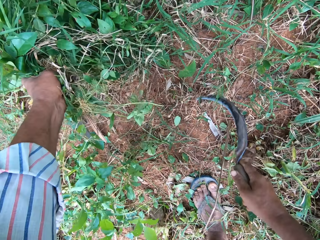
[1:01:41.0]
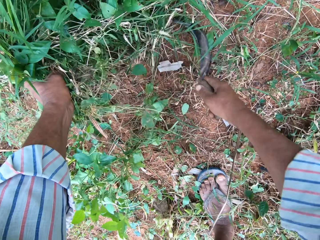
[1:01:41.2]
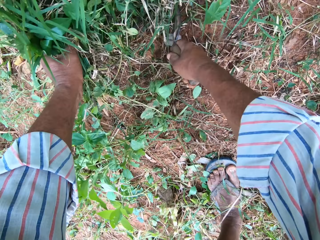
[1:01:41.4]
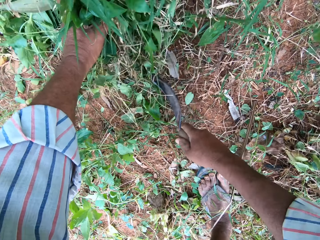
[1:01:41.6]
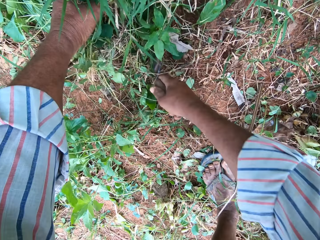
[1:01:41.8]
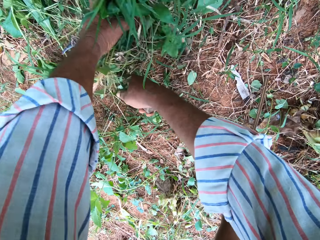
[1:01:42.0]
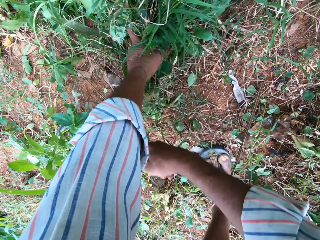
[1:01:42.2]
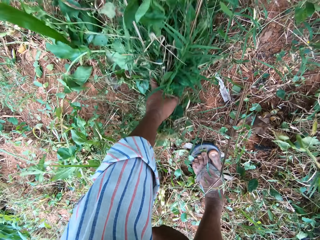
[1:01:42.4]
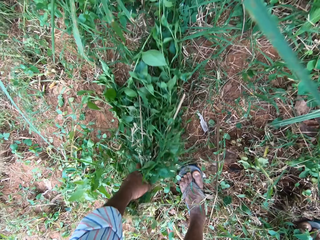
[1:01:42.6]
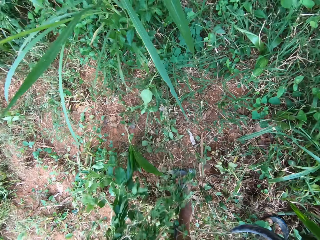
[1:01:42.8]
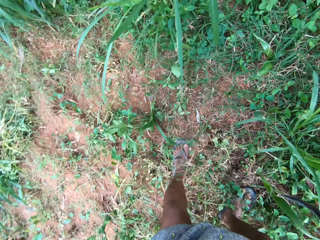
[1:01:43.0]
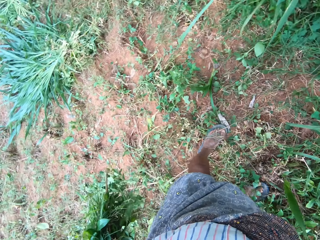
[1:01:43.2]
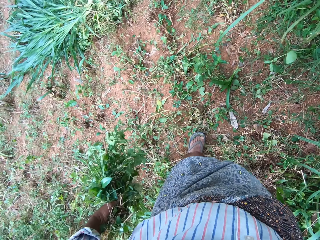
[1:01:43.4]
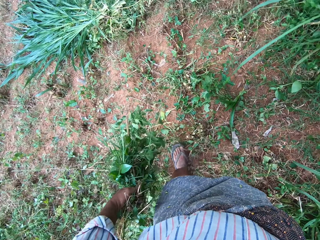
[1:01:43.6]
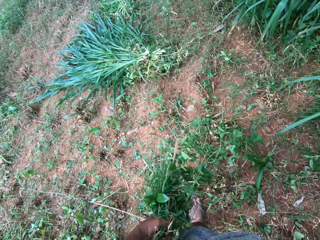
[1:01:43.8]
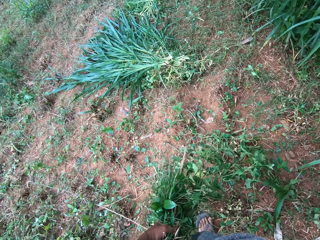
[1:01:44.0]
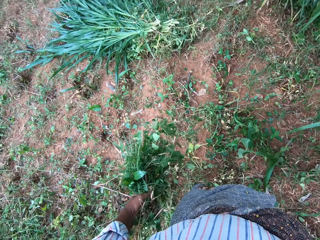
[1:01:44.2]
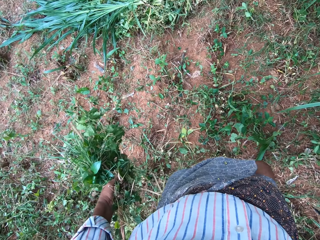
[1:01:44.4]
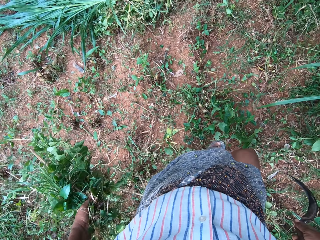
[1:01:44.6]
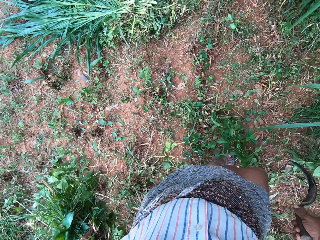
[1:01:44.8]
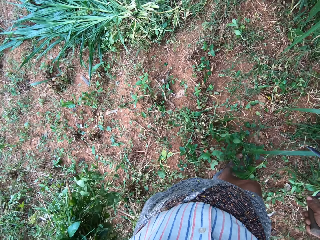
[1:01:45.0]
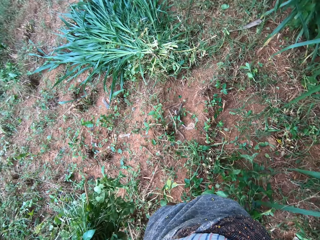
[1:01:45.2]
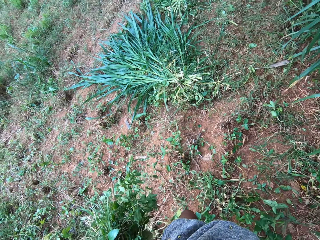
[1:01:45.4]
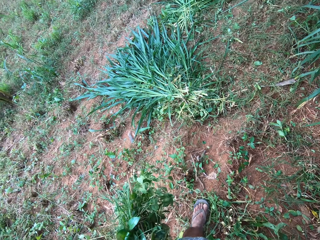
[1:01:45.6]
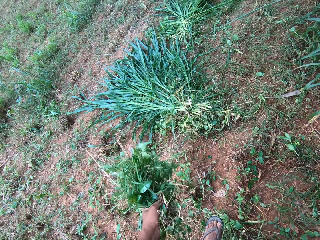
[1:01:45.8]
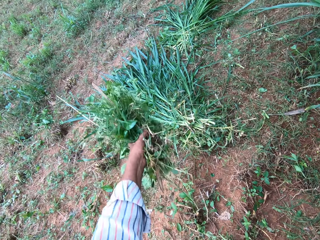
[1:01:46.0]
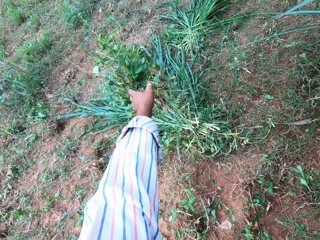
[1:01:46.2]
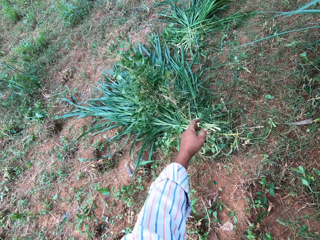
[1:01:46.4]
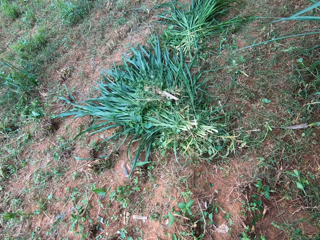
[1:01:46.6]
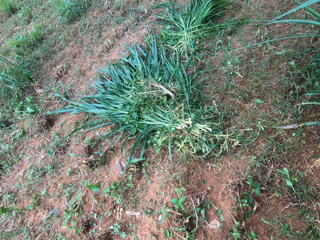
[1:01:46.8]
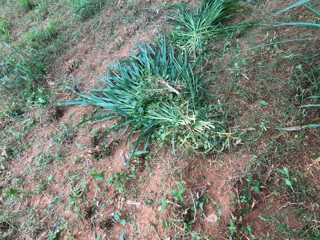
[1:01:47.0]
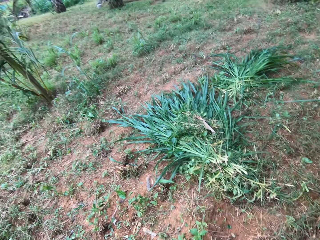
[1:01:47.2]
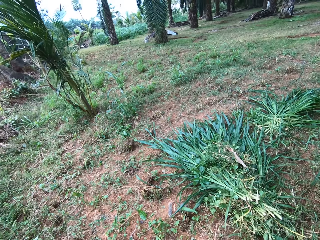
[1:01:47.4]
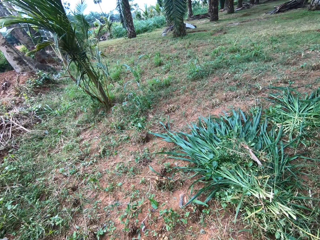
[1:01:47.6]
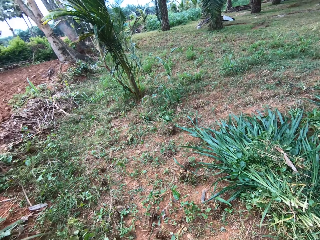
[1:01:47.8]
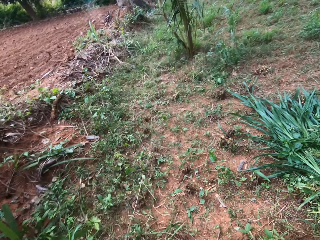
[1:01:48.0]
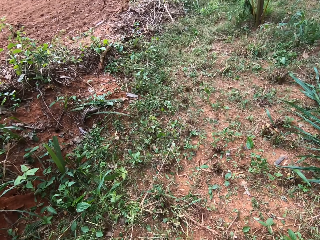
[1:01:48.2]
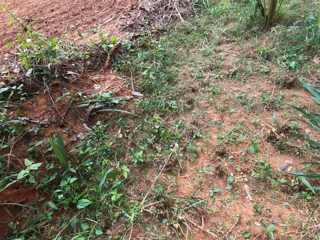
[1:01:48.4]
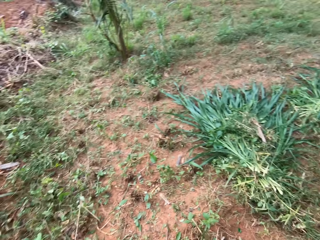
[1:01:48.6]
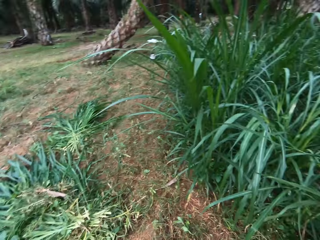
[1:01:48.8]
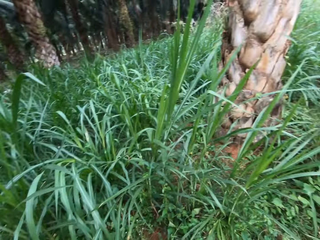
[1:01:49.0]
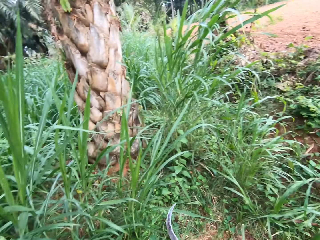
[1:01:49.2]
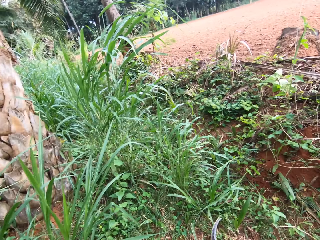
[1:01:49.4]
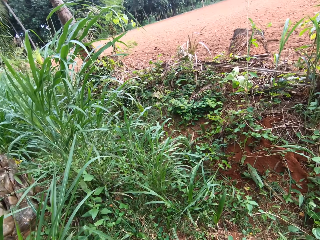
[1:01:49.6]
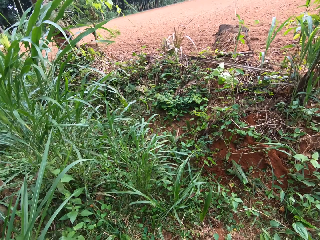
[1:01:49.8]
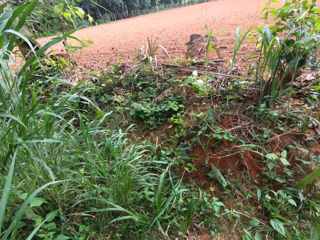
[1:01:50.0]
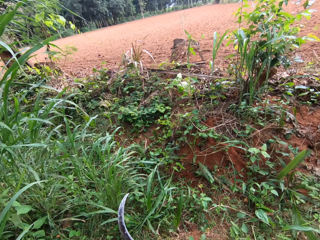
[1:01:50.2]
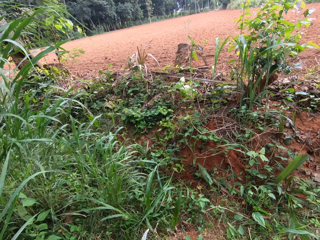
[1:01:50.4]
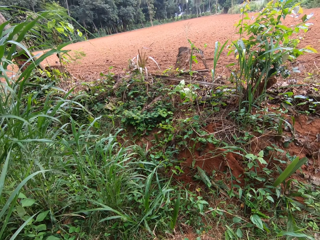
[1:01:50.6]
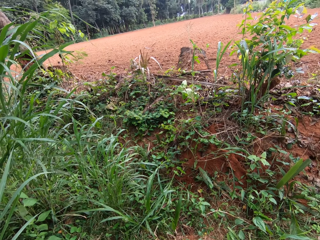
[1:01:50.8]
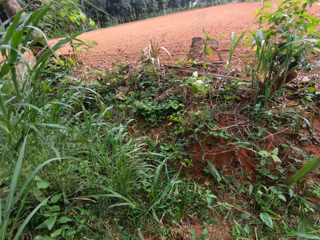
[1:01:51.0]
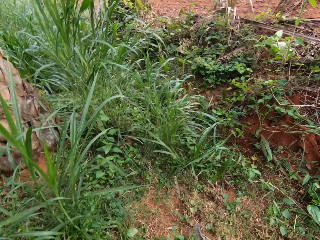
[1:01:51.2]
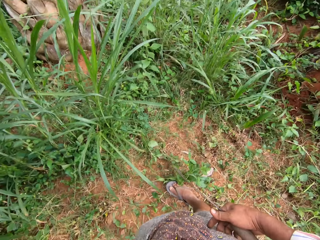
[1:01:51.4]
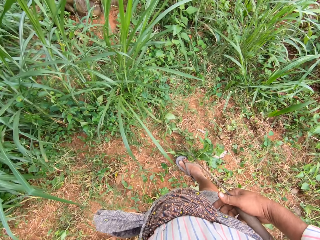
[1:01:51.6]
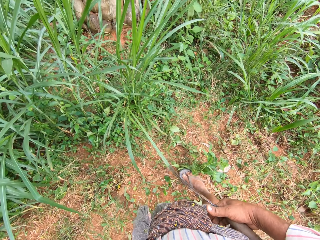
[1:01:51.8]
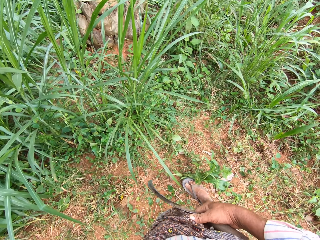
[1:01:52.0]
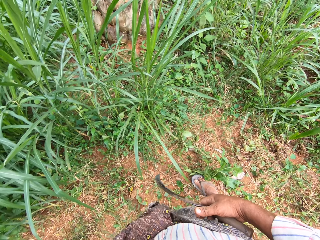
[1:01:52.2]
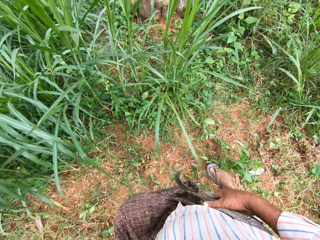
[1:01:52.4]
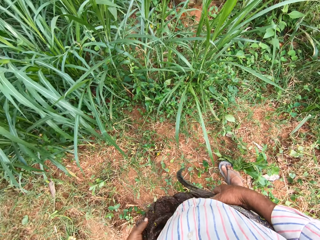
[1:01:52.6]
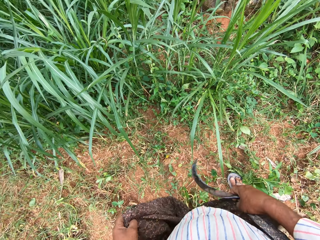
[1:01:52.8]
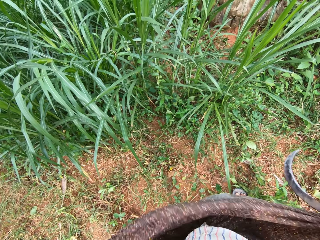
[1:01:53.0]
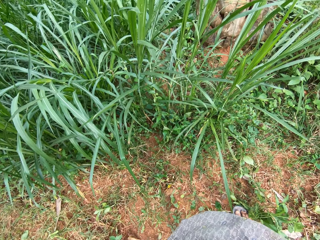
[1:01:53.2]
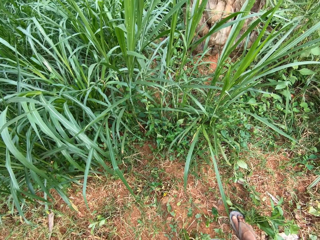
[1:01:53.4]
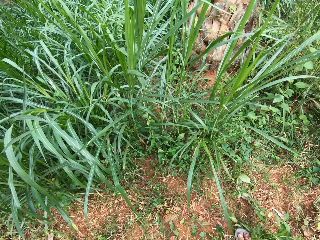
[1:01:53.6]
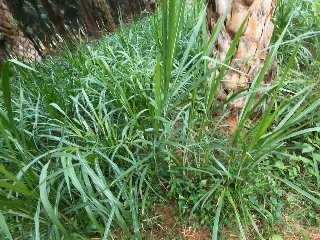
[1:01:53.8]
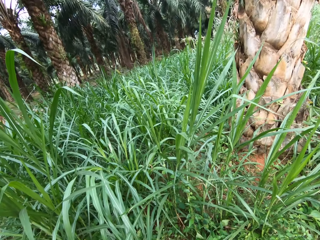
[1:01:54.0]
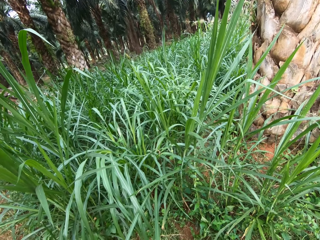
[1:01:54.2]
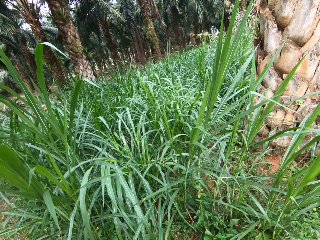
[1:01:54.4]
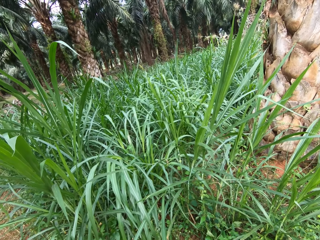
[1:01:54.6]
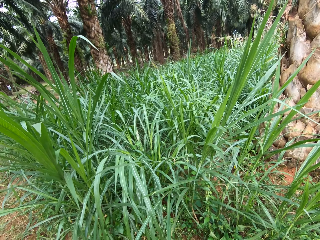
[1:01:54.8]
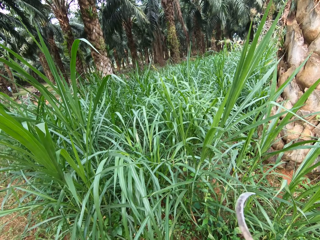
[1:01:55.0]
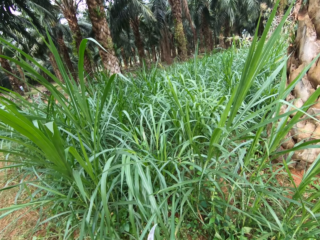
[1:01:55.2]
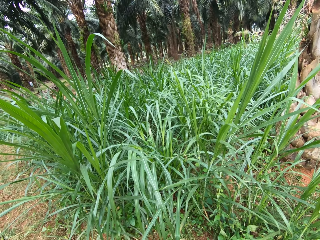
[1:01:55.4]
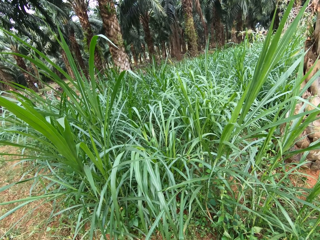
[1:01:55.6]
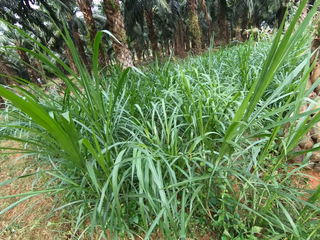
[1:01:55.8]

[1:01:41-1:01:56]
The camera wearer walks around the field. He drops the grasses on the ground with other grasses. He turns around the field. He reties his clothes.

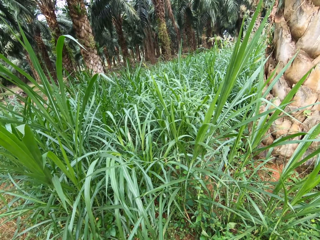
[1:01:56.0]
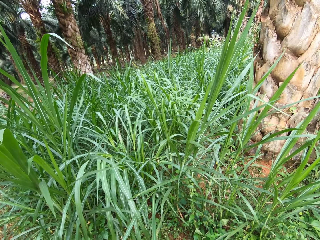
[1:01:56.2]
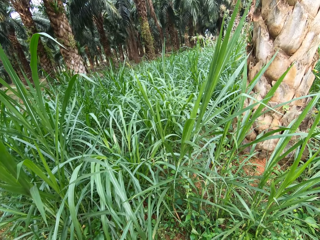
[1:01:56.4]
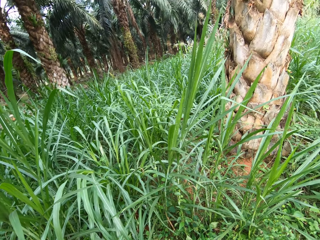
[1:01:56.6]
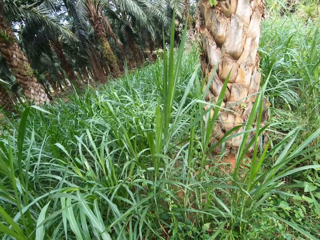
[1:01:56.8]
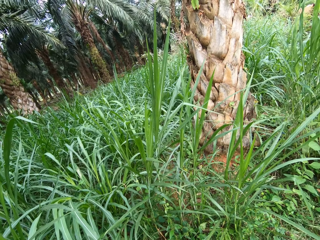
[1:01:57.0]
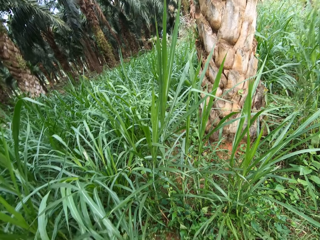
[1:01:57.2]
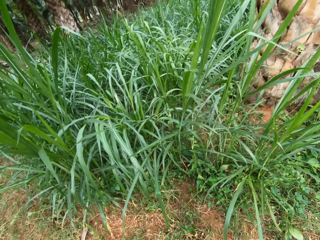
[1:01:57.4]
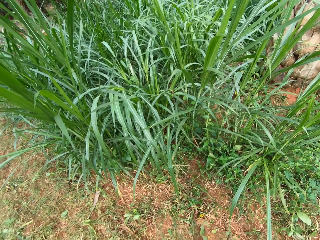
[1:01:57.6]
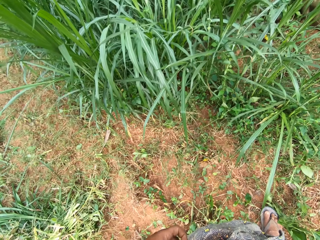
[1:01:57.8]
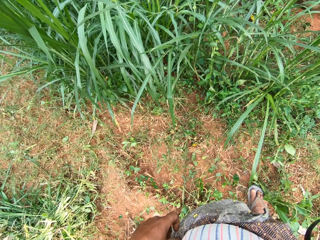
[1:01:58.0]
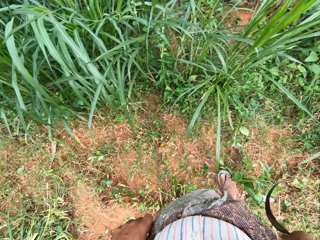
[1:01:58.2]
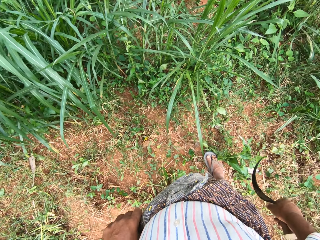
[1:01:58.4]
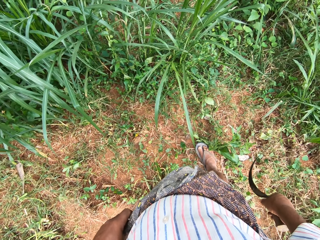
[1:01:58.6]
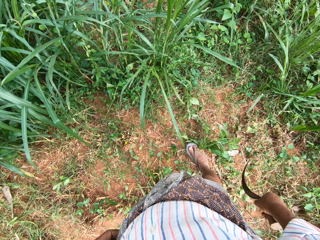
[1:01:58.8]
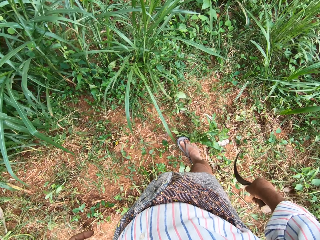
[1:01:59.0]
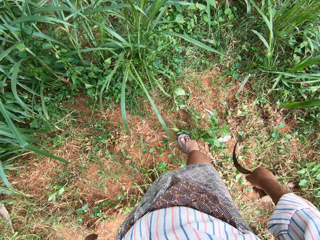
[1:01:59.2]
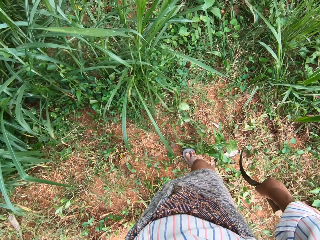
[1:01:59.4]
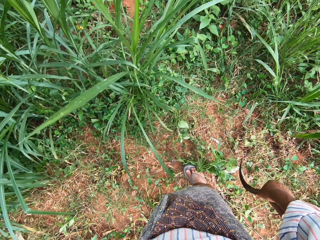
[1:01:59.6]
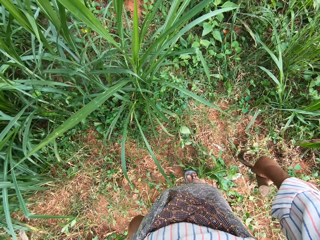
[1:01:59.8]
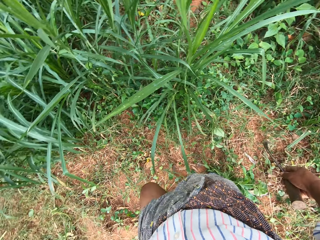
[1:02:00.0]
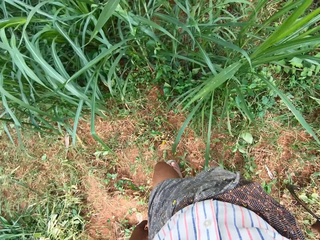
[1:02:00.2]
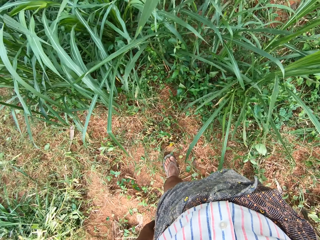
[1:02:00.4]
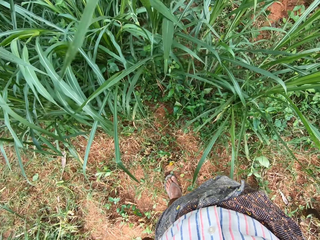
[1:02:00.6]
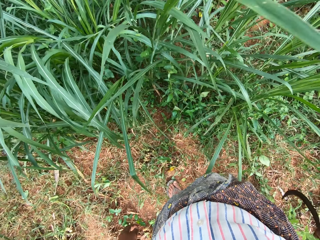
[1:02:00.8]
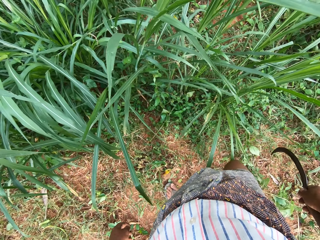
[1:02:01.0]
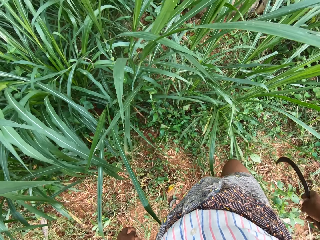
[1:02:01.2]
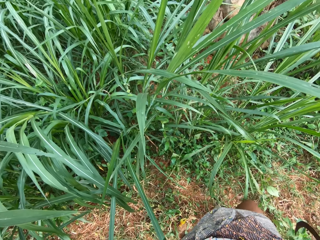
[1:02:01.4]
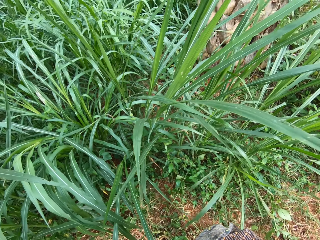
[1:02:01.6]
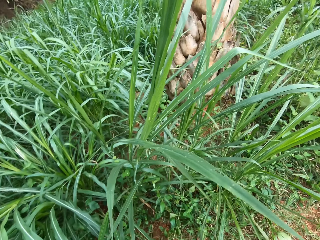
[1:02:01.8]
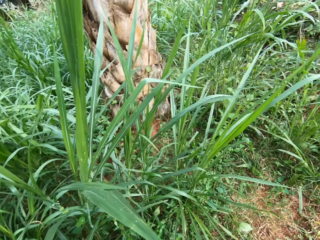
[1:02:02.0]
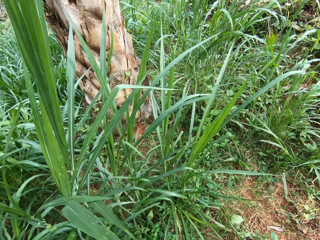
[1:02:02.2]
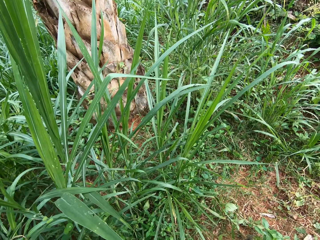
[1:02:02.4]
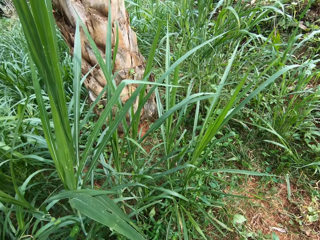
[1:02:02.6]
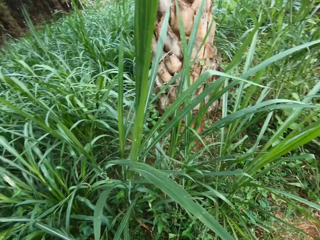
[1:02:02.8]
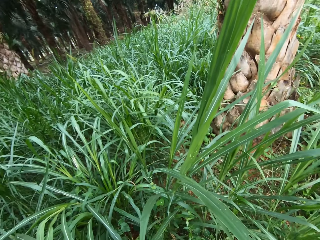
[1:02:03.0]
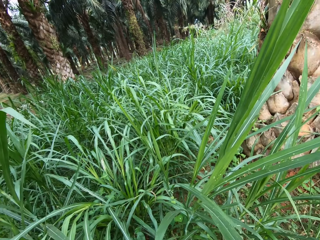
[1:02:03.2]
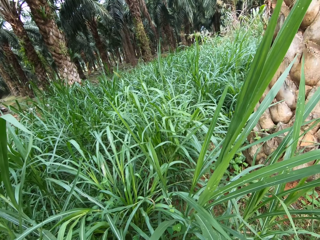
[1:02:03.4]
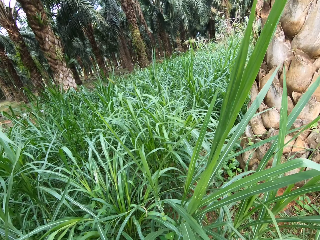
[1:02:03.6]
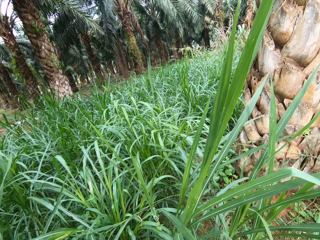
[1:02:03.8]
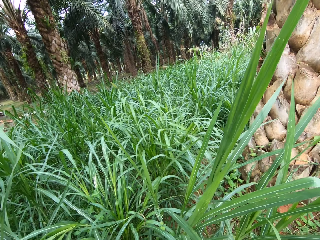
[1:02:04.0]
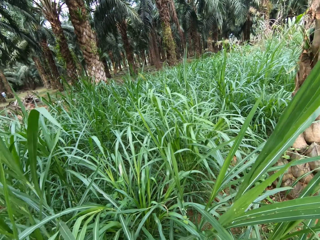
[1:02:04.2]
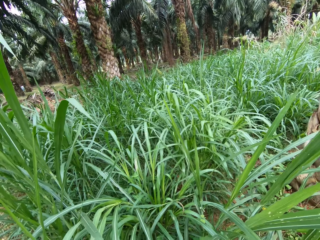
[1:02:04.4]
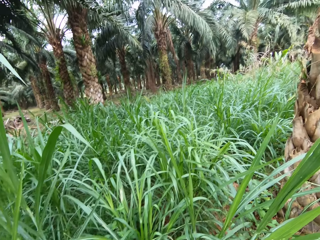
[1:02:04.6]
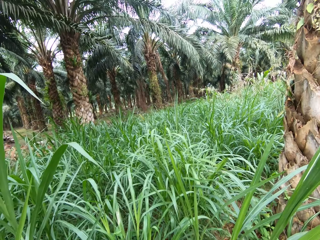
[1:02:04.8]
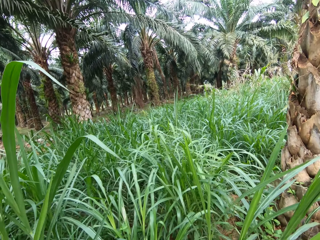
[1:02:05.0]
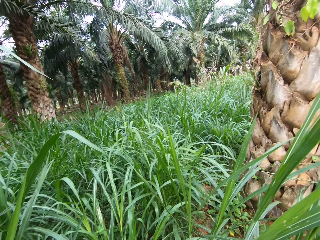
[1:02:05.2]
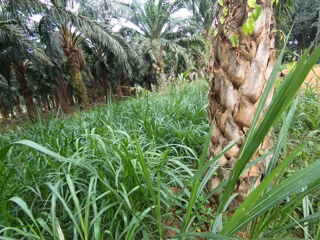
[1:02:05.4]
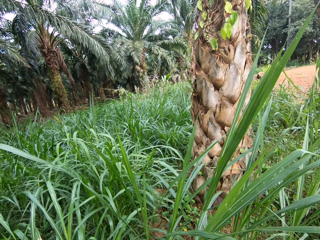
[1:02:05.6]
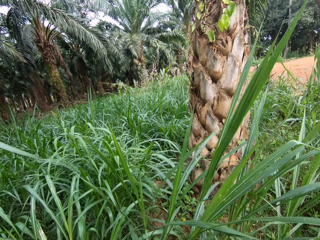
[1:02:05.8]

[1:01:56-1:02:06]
The camera wearer walks around the field.
